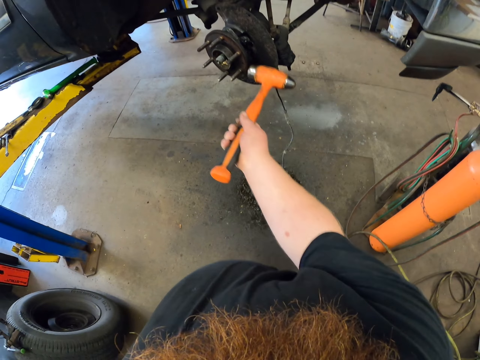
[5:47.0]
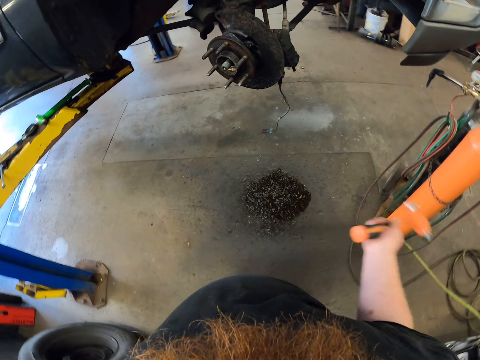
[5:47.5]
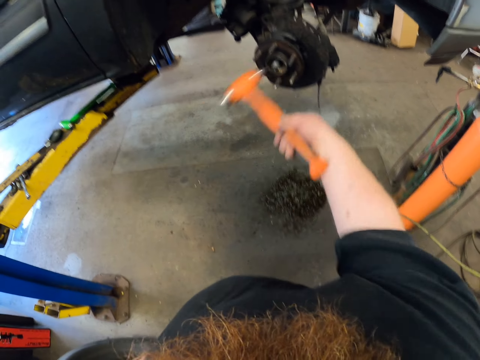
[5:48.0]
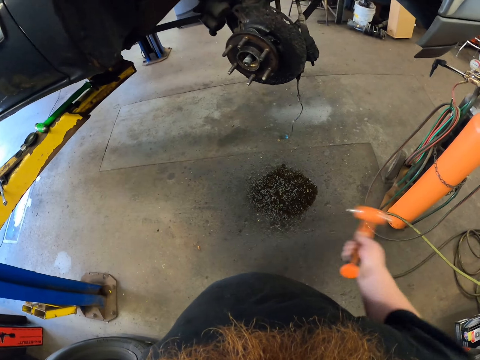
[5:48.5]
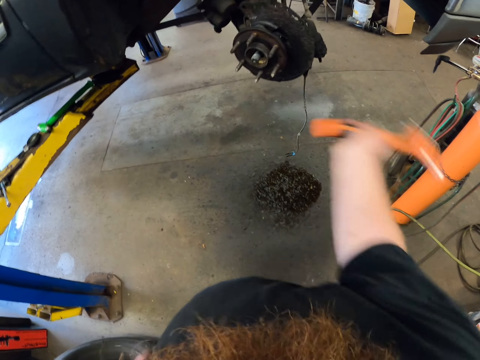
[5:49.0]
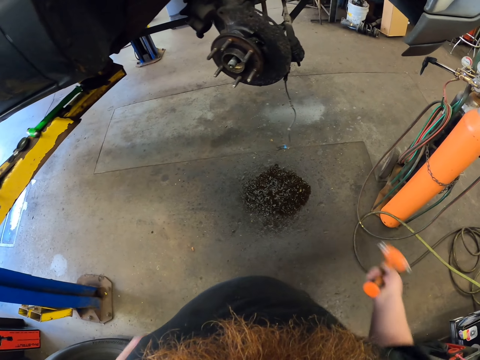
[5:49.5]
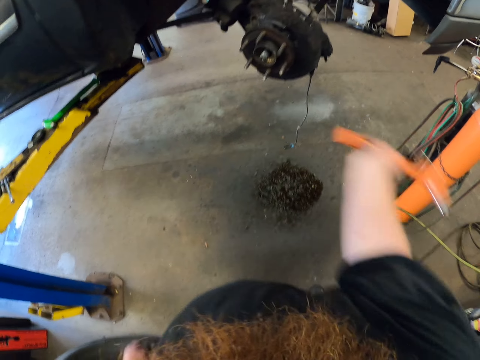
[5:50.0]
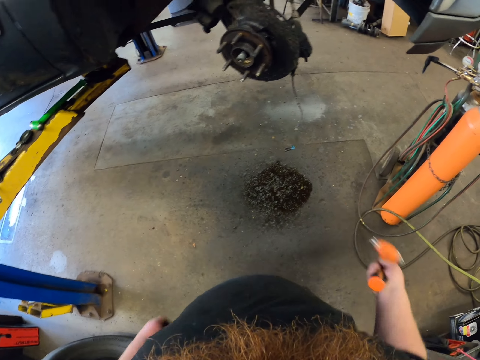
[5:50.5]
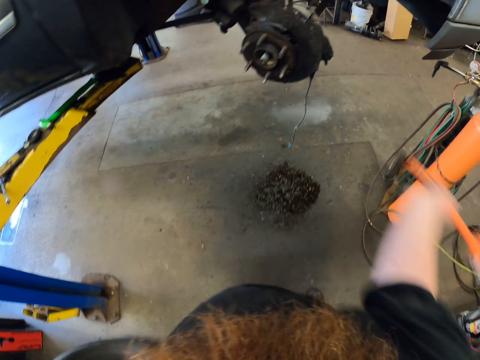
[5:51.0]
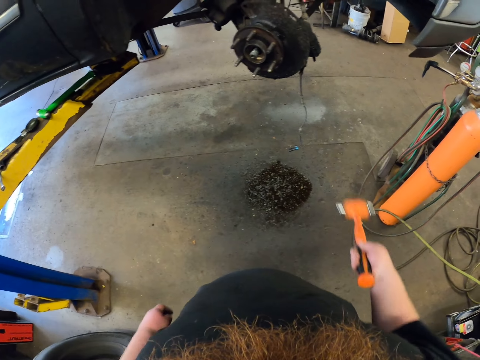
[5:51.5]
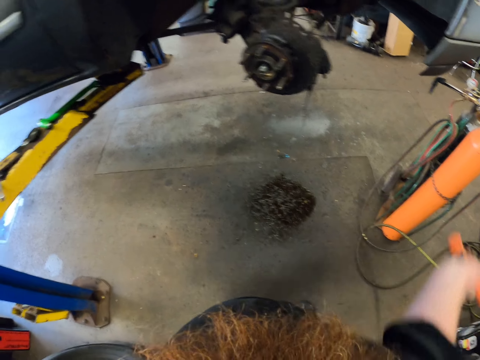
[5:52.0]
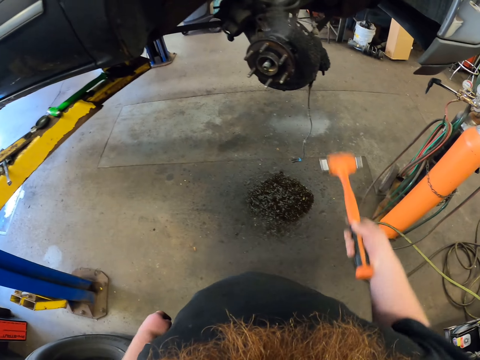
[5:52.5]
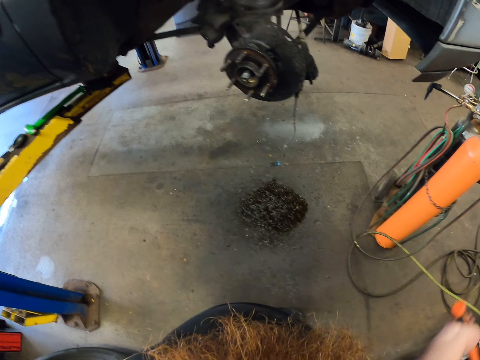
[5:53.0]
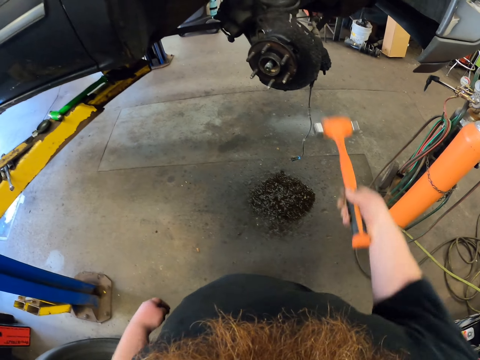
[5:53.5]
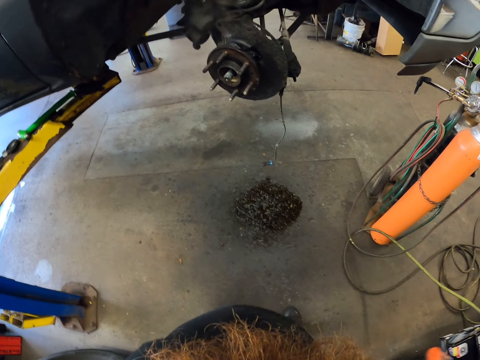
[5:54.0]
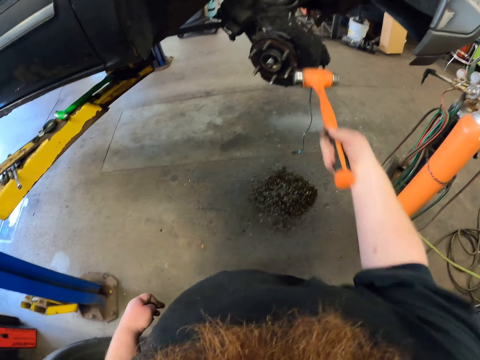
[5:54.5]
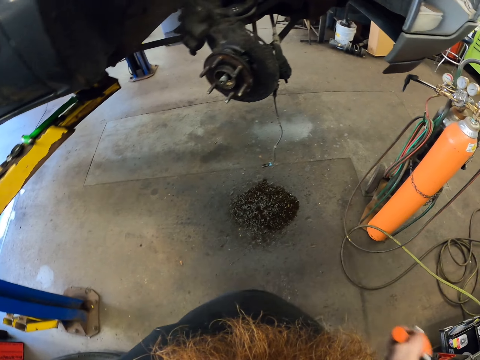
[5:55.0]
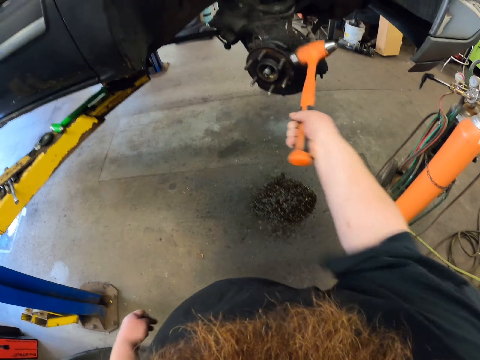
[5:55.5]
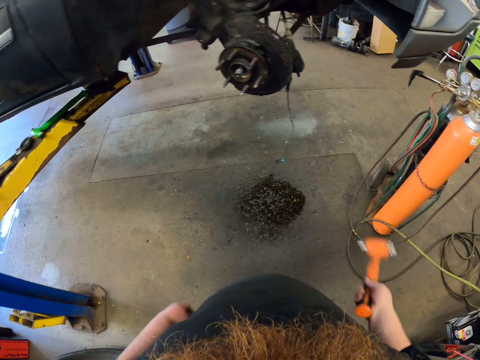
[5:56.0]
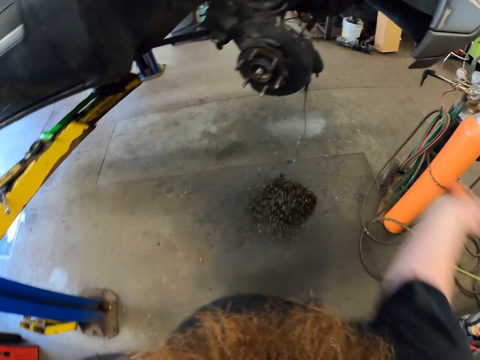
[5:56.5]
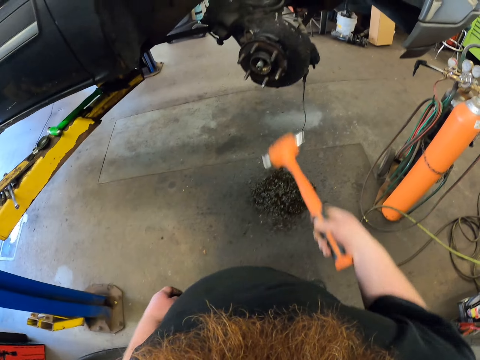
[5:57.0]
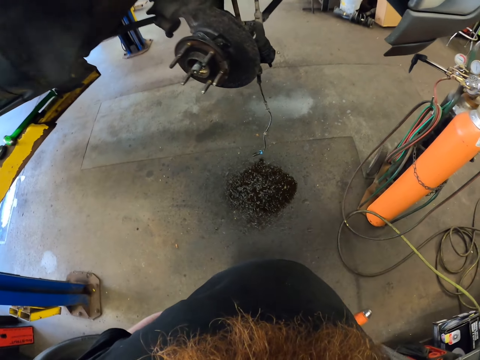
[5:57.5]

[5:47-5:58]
The camera wearer hits the car spindle with the hammer.

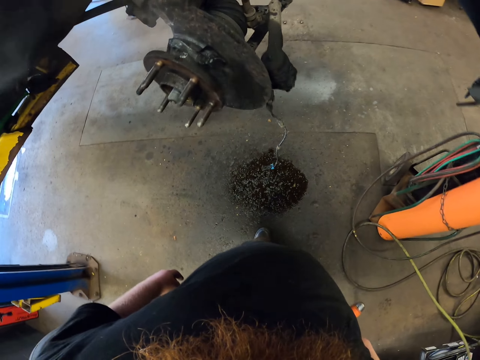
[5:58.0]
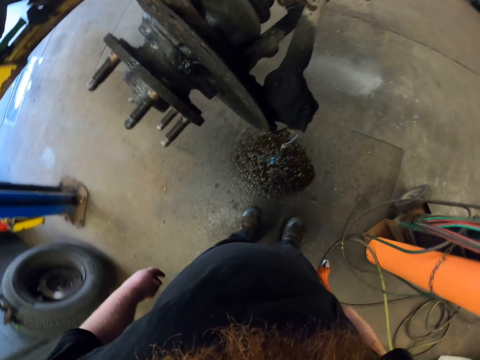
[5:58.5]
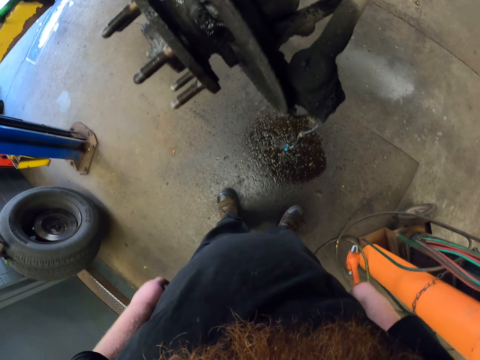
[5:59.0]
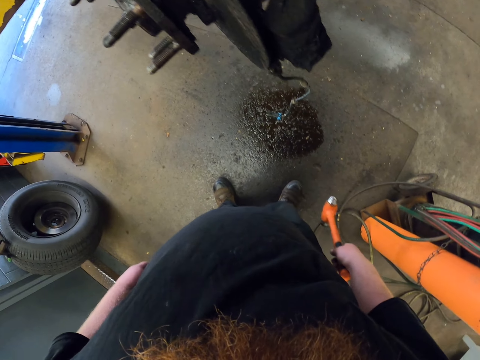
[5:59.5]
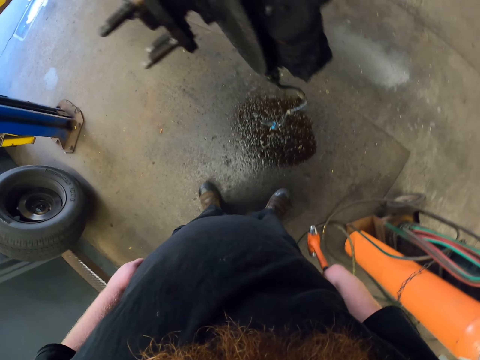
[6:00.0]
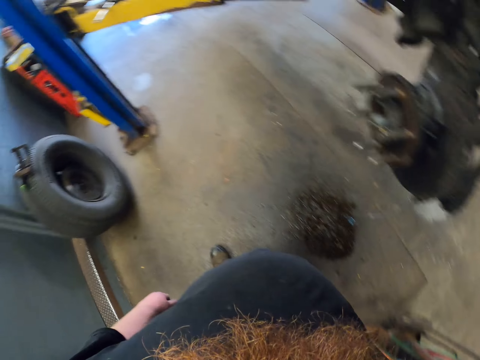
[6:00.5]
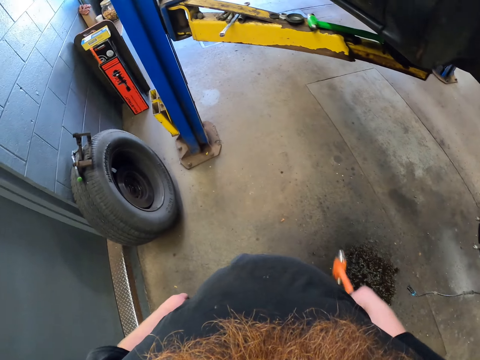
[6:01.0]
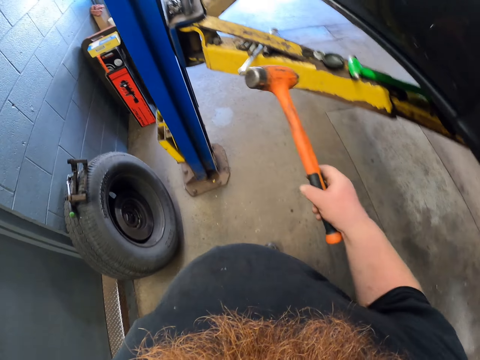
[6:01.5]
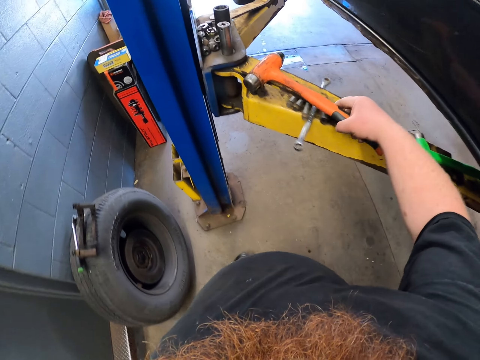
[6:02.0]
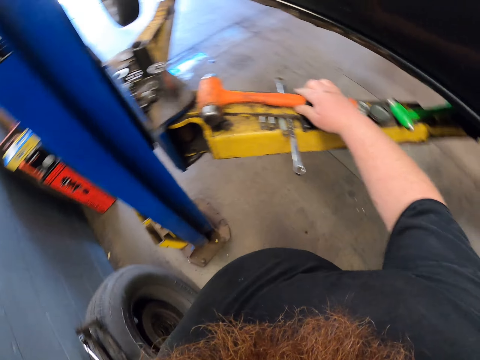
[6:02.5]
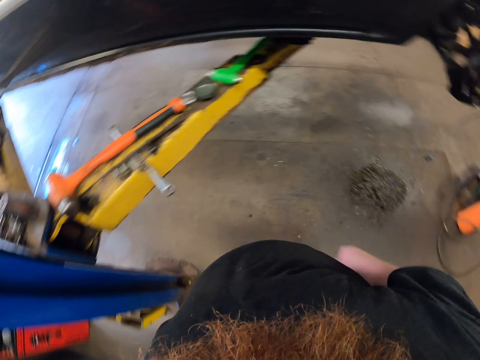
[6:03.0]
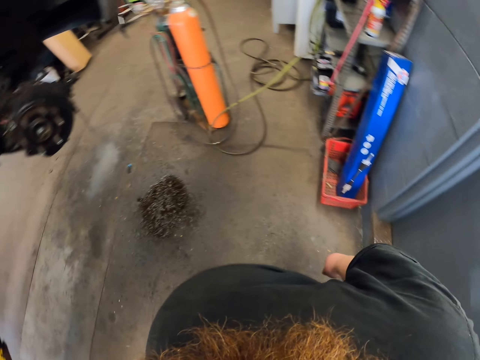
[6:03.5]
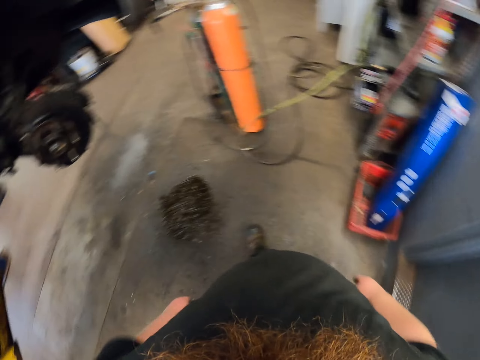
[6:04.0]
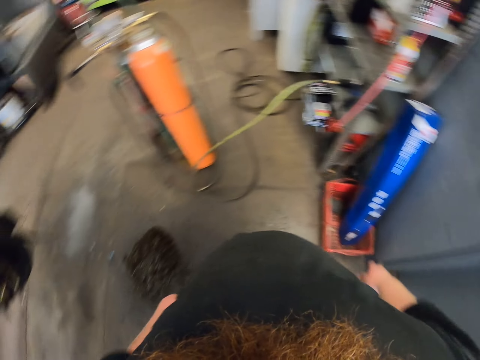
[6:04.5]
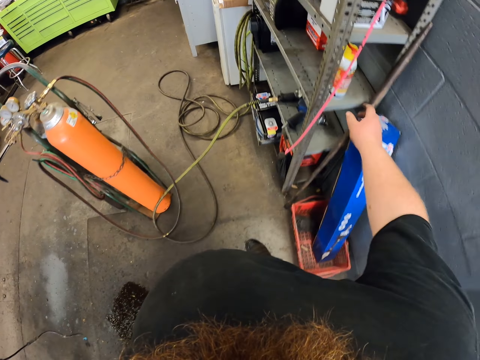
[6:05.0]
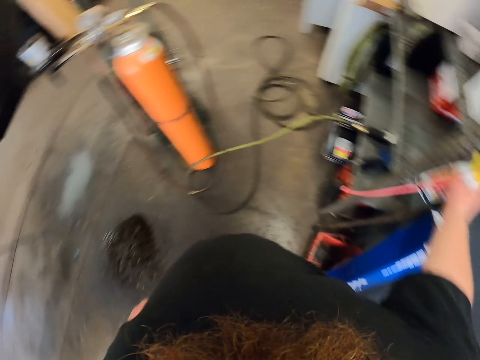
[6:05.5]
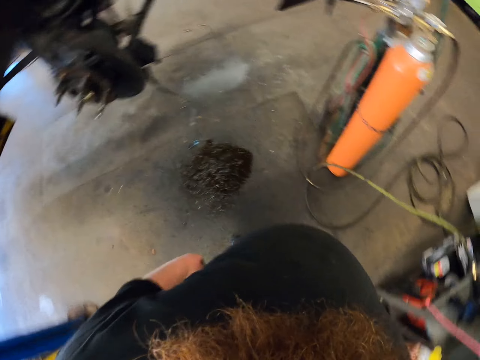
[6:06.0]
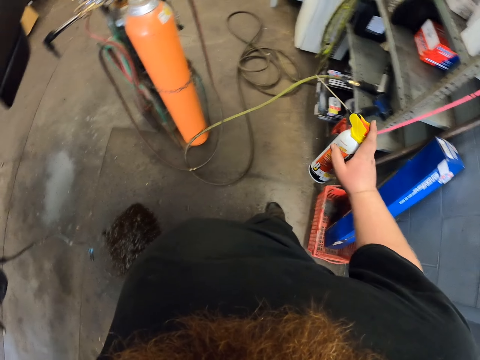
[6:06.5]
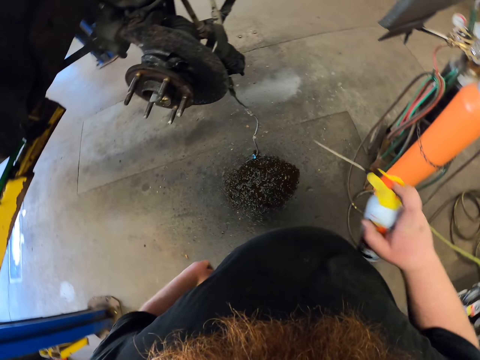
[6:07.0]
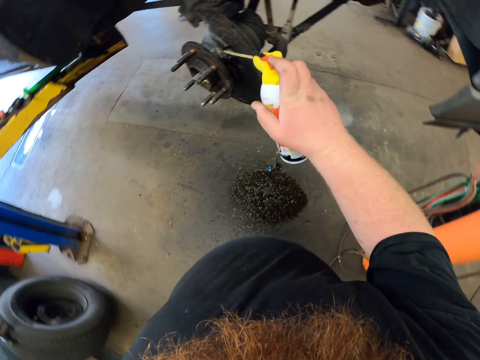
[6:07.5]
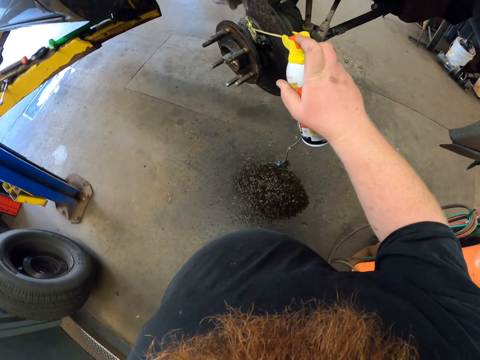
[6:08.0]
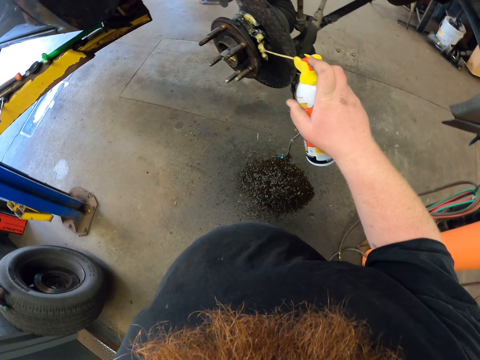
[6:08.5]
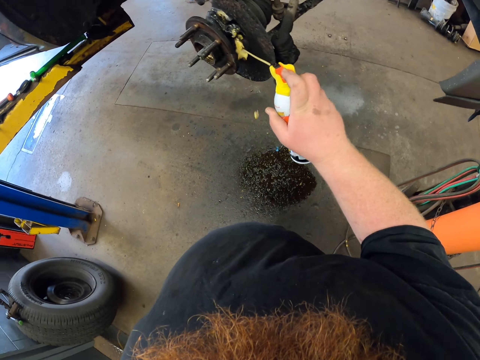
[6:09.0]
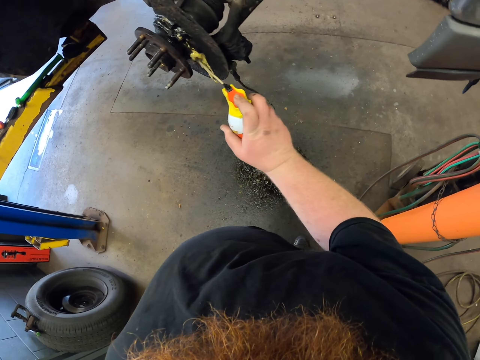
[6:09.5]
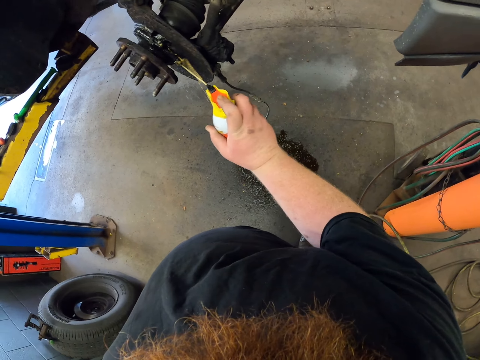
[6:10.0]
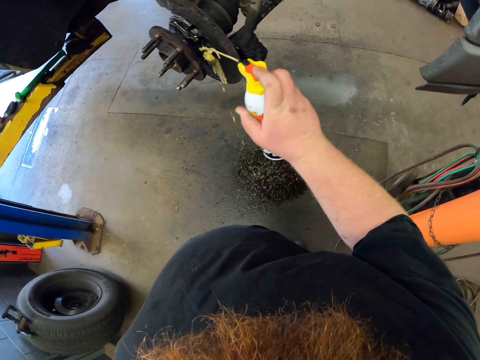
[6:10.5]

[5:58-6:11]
The camera wearer checks the metal. They put down the hammer. They pick up the blaster spray bottle. They pour the blaster spray on the car spindle.
